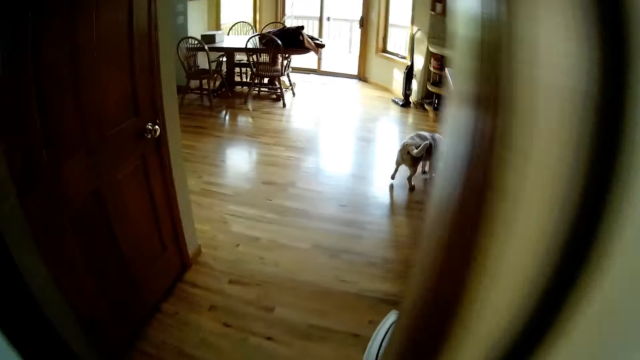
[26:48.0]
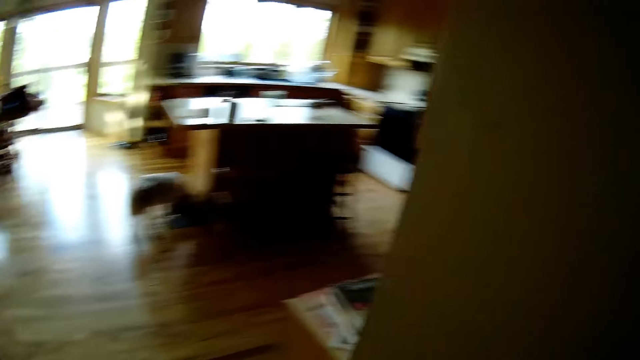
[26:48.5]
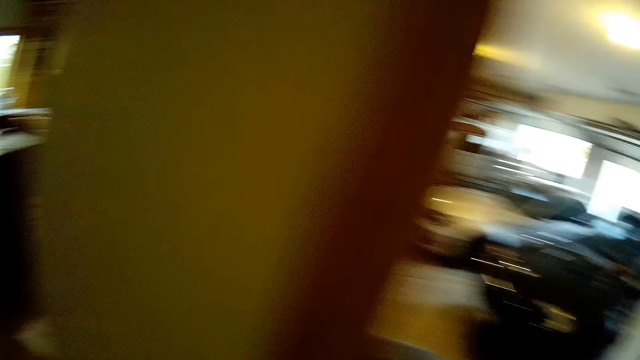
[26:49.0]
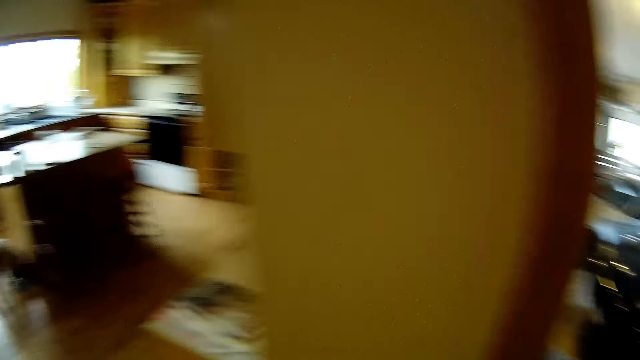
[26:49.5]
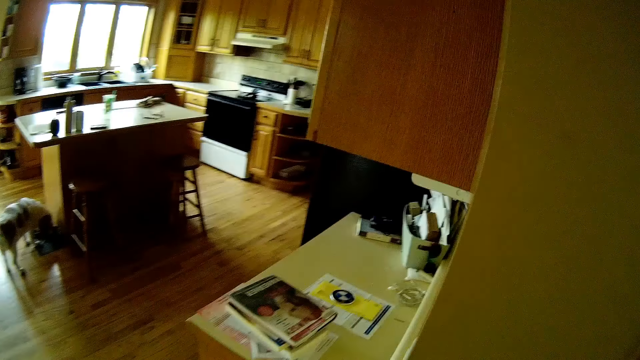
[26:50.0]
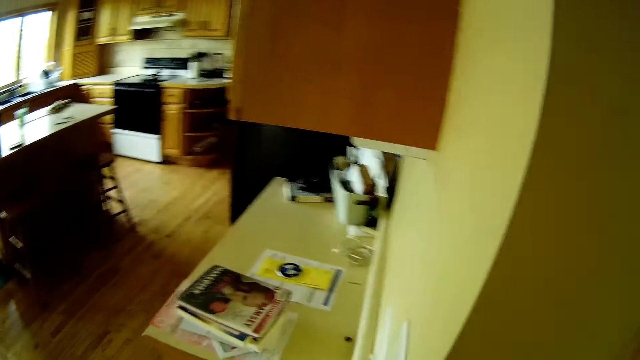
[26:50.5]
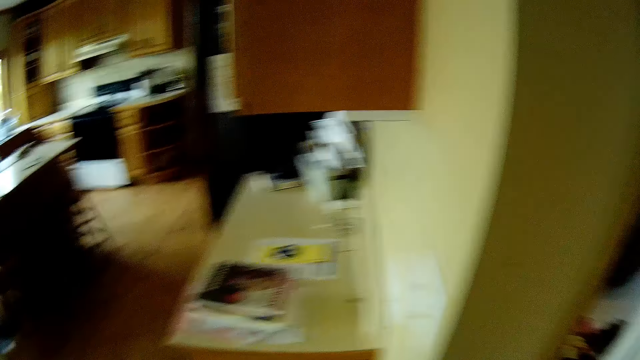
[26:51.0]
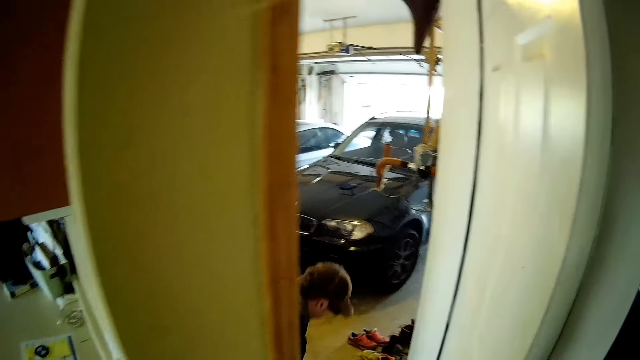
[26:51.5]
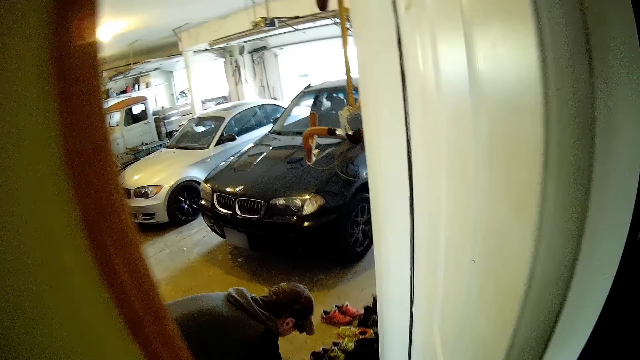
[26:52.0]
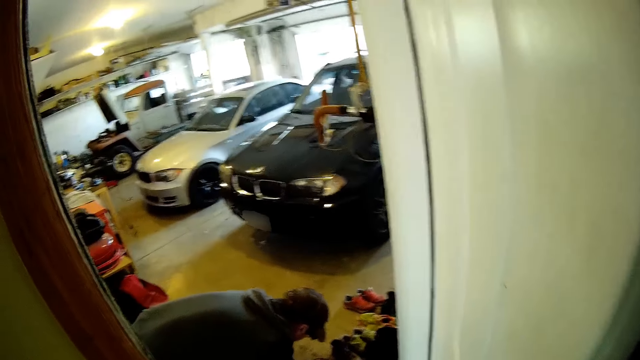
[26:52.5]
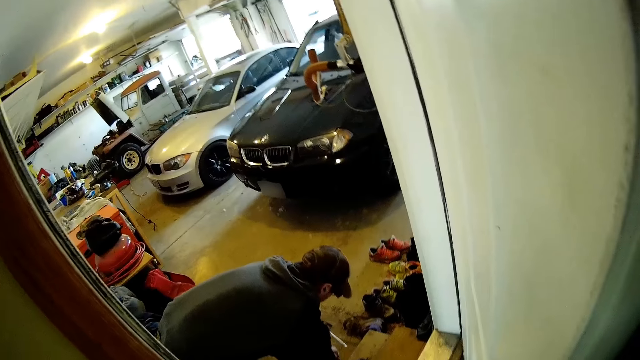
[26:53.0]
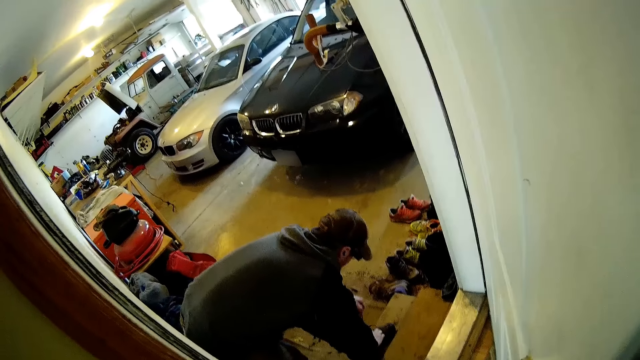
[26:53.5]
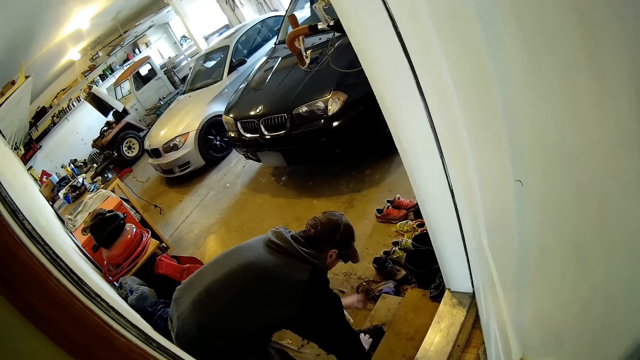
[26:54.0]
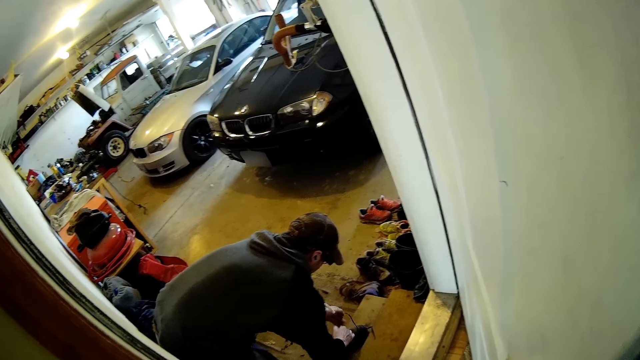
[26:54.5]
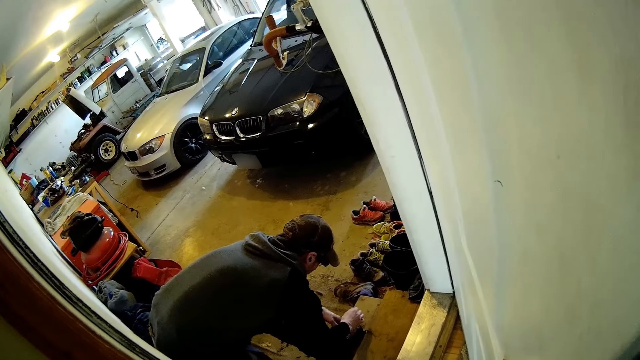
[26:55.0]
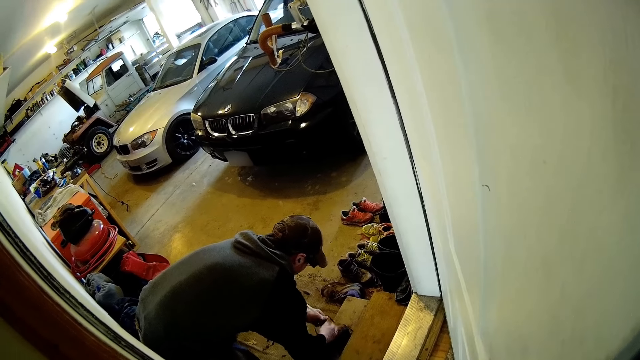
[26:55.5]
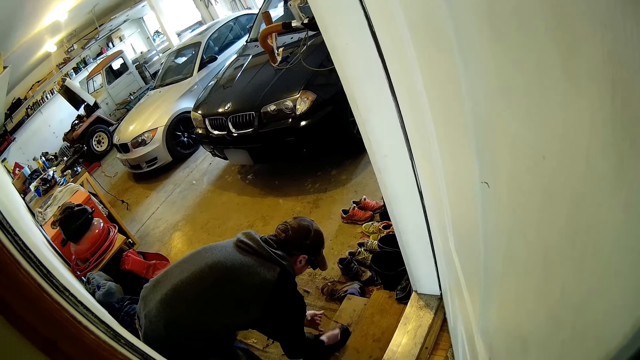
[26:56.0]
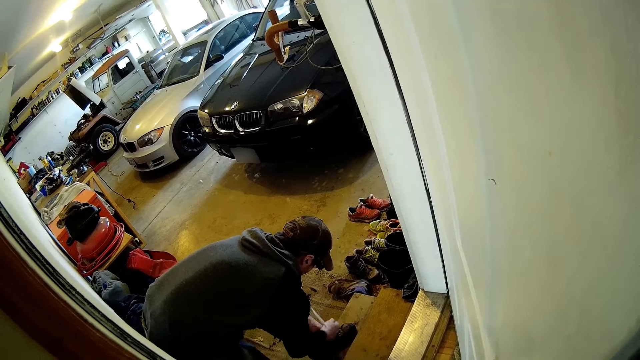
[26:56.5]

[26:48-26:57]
The camera wearer walks in a room. They turn around. They converse with a man. The man ties his shoe lace with both hands.

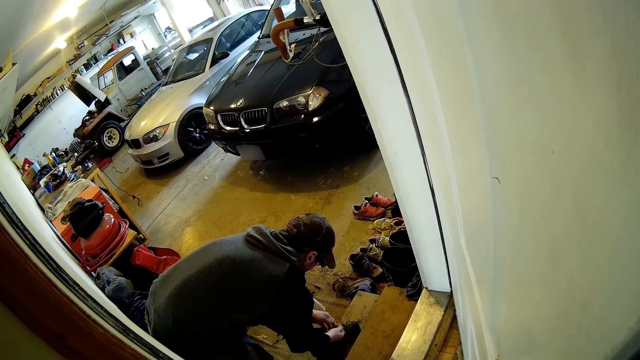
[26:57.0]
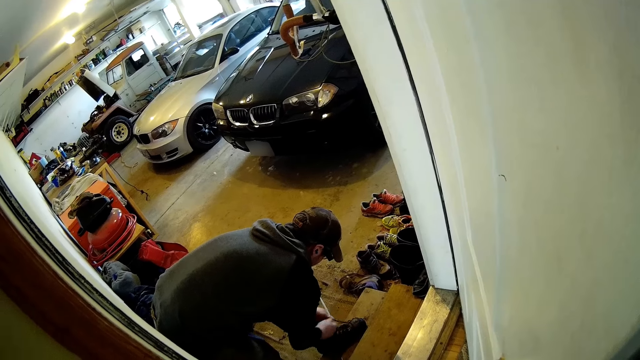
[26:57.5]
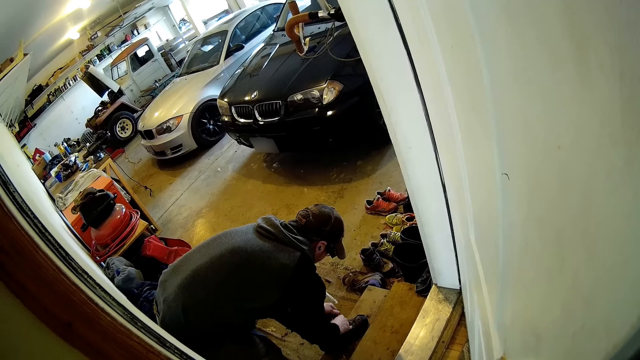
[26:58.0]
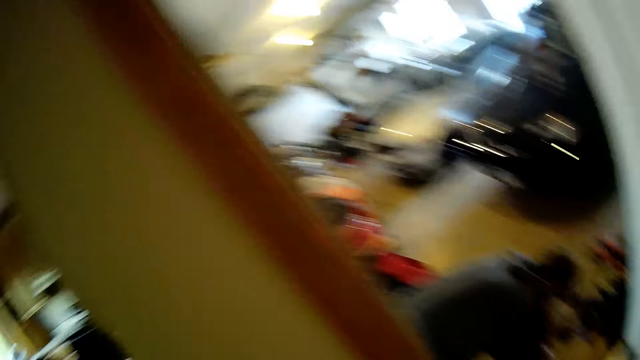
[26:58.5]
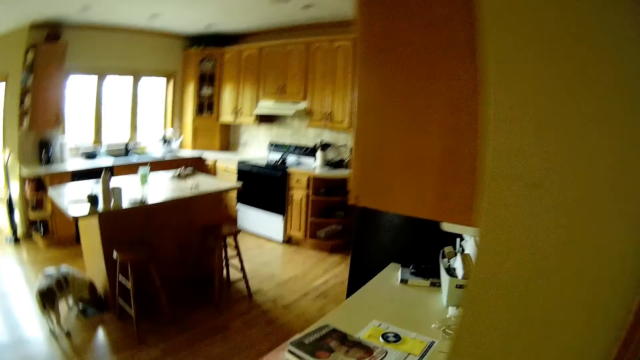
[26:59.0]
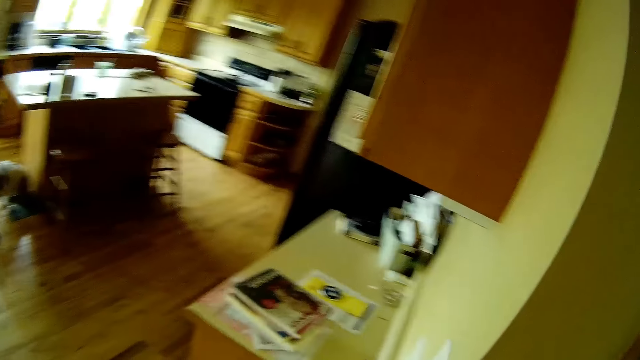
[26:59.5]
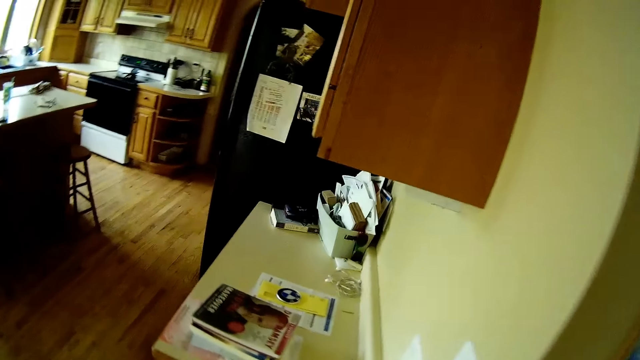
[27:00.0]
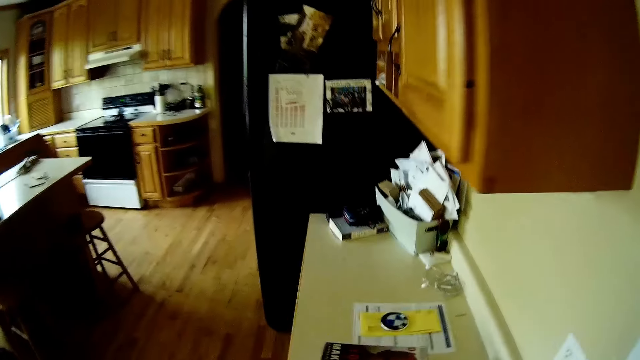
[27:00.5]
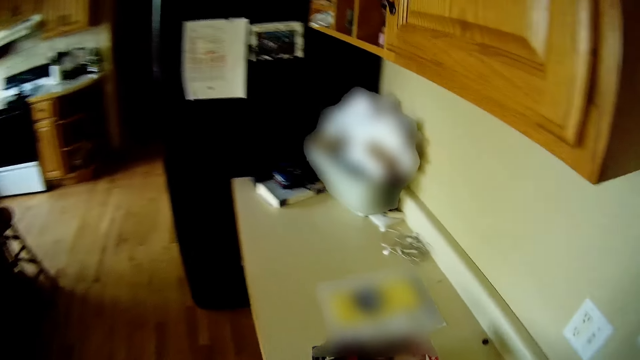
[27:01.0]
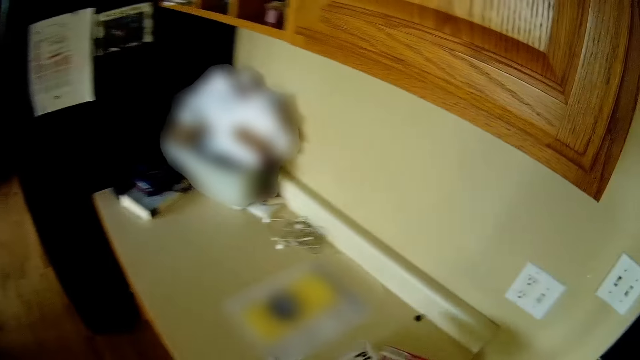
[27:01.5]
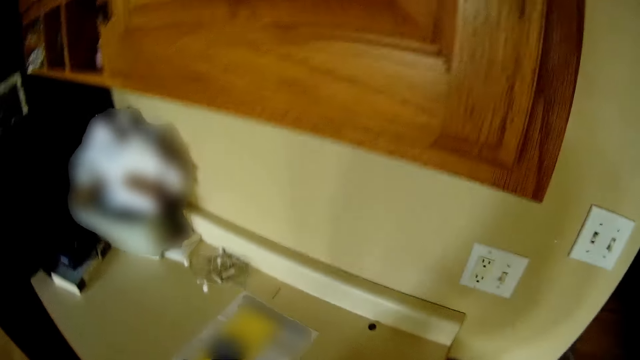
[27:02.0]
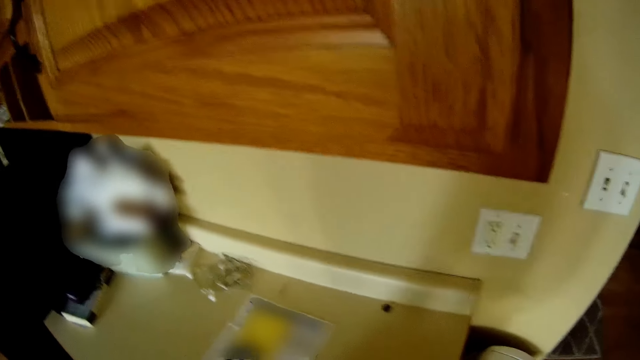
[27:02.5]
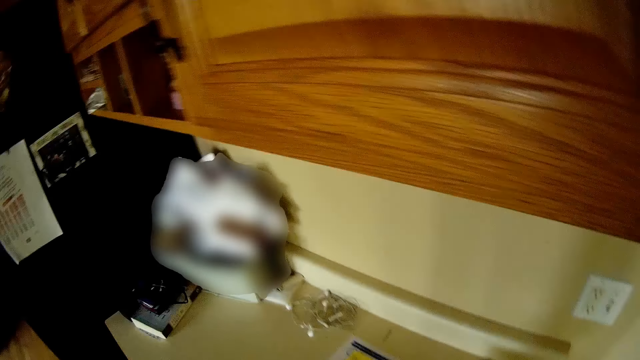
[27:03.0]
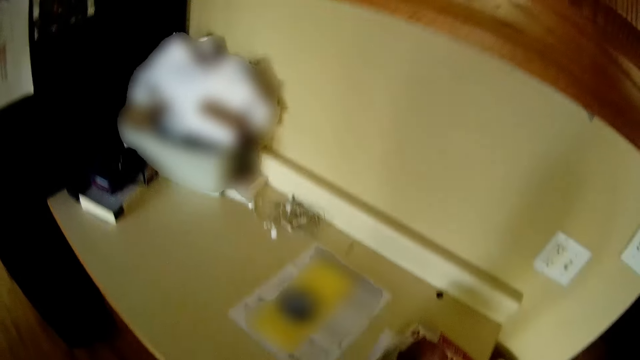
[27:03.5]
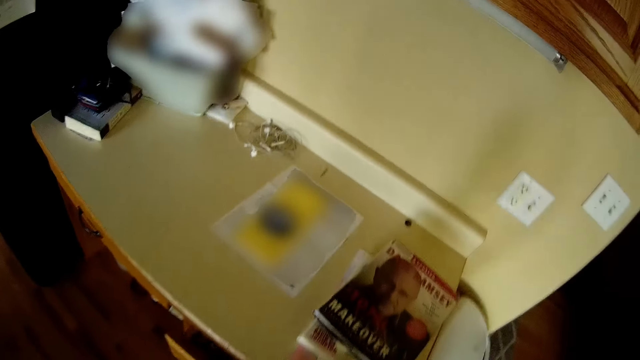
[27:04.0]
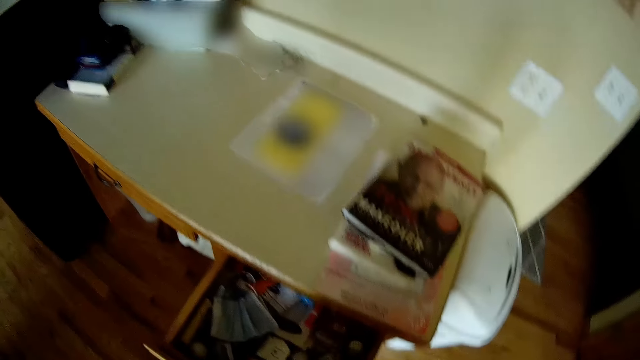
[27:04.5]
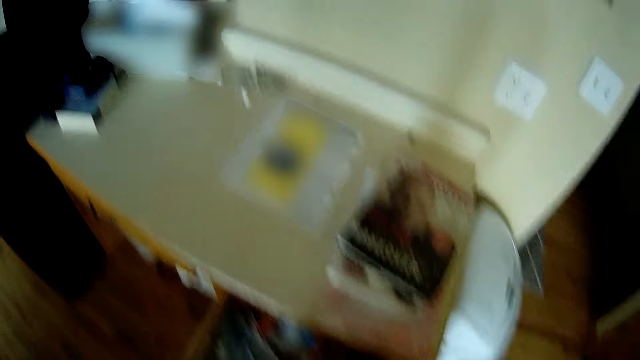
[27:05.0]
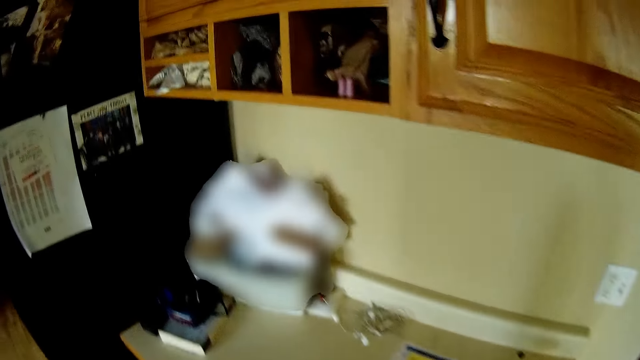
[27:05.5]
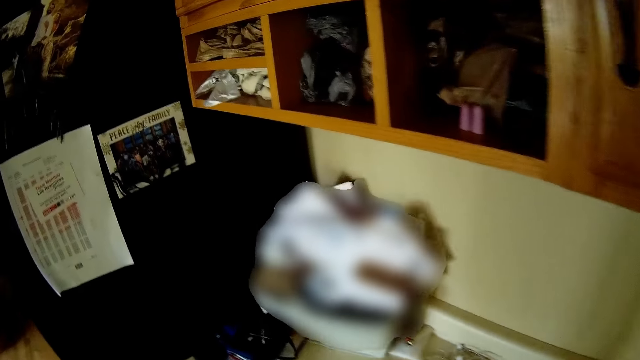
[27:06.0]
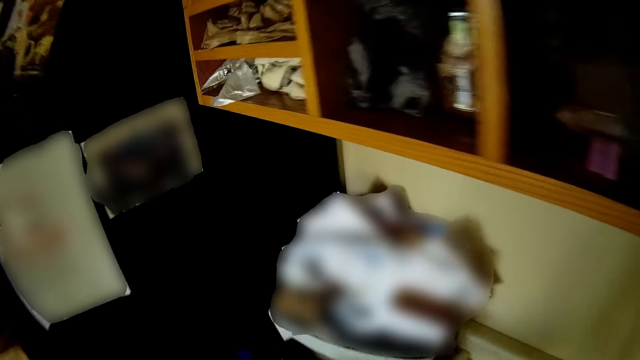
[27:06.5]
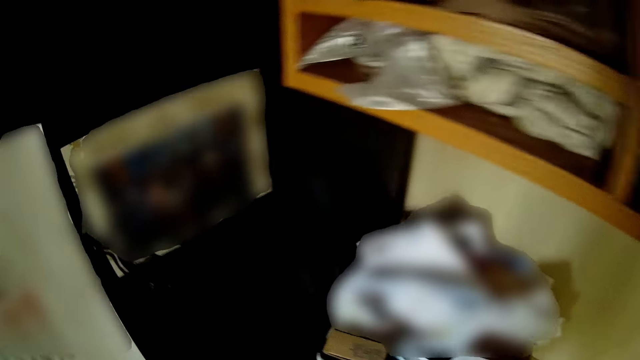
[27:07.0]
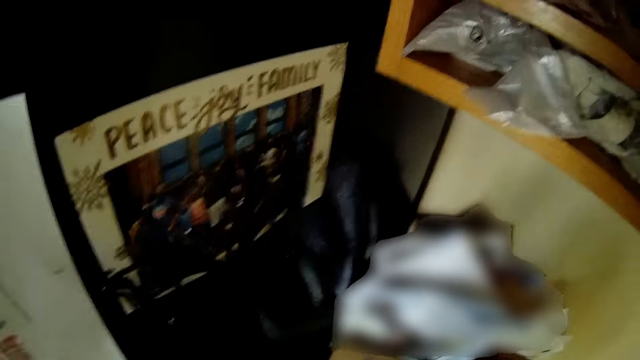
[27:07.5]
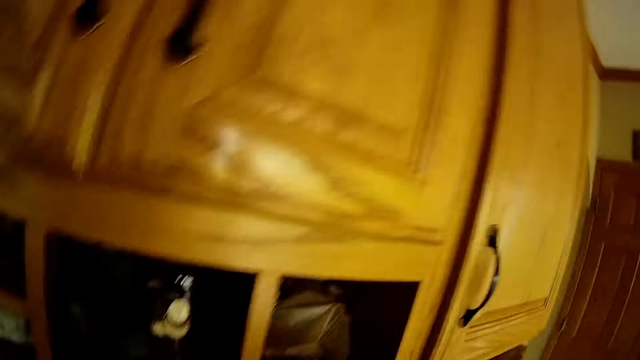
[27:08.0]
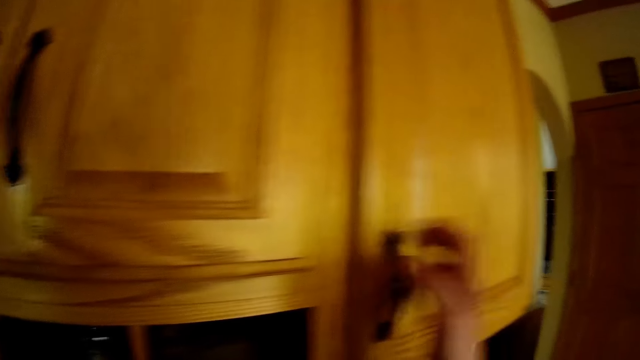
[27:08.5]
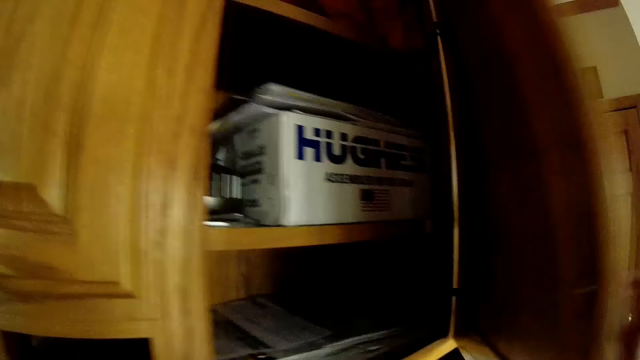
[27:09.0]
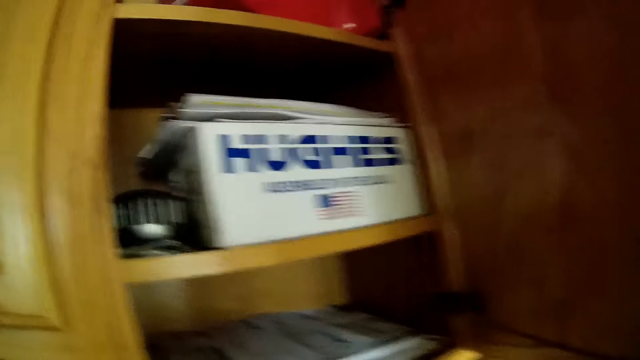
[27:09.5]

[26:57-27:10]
The camera wearer turns around. She walks in a room. She picks up a book from the table with her right hand. She closes the door. She opens a drawer. She looks around. She opens a cupboard with her right hand.
